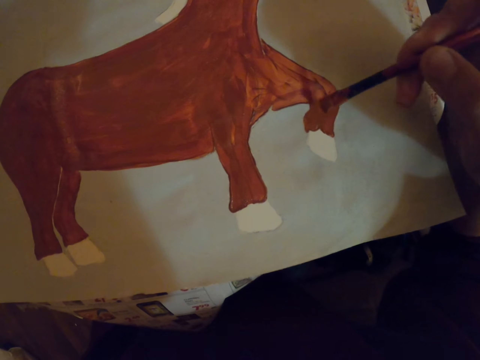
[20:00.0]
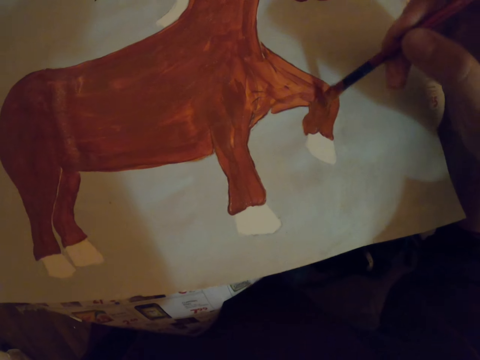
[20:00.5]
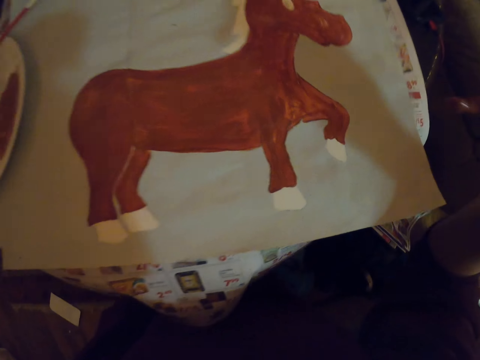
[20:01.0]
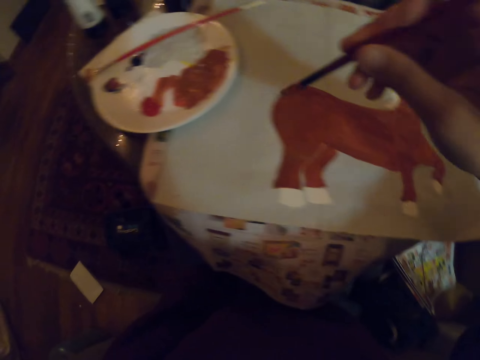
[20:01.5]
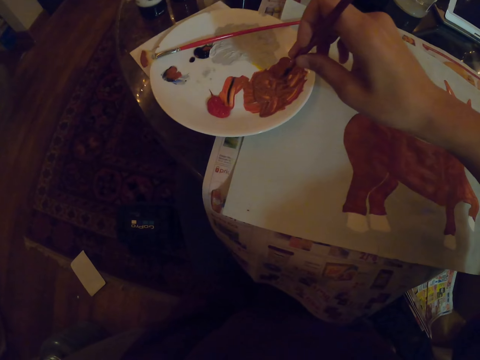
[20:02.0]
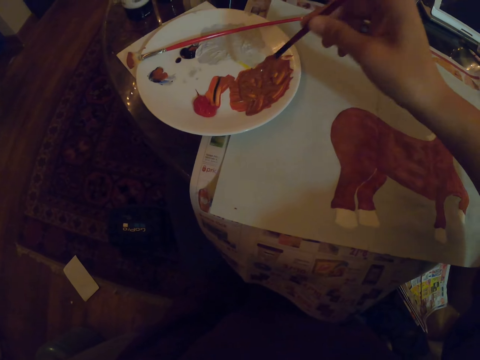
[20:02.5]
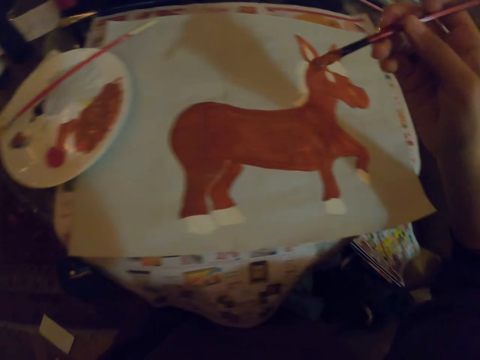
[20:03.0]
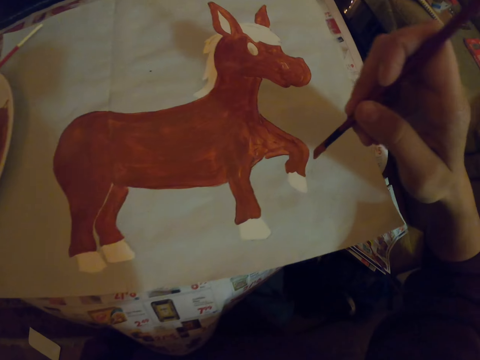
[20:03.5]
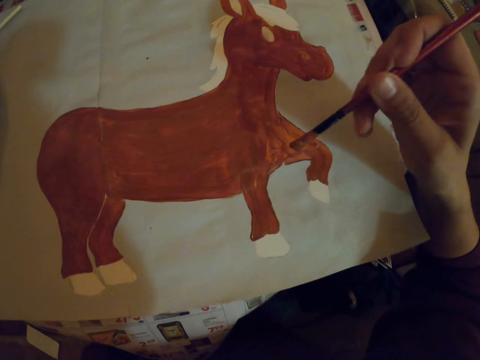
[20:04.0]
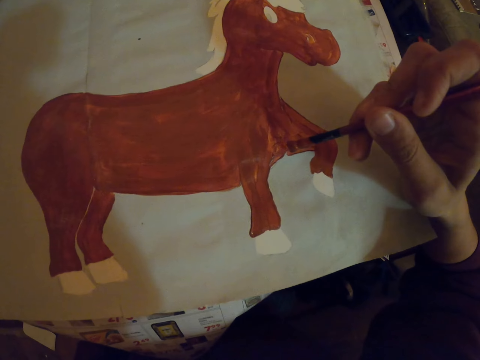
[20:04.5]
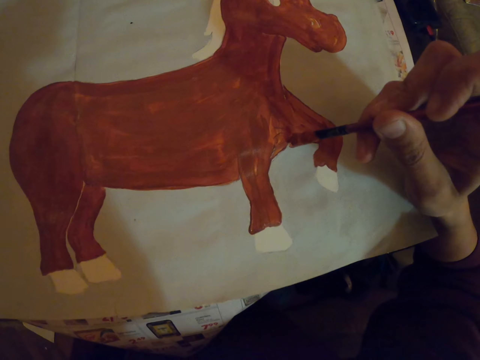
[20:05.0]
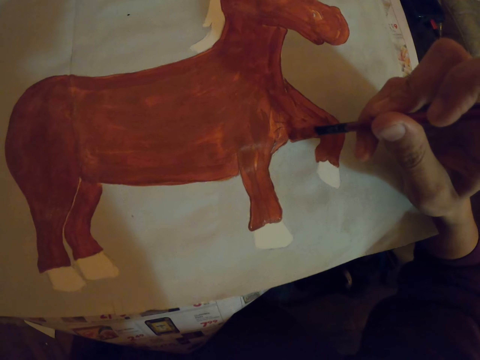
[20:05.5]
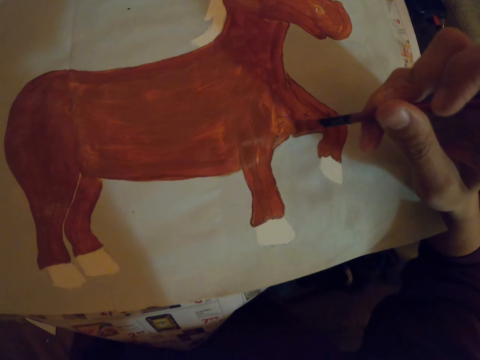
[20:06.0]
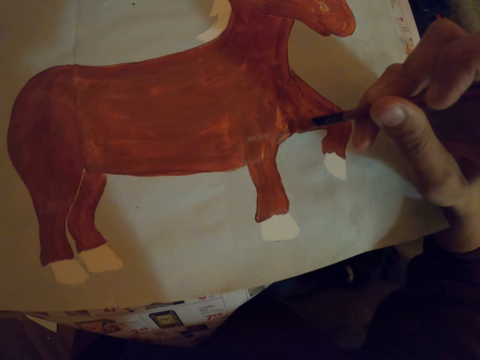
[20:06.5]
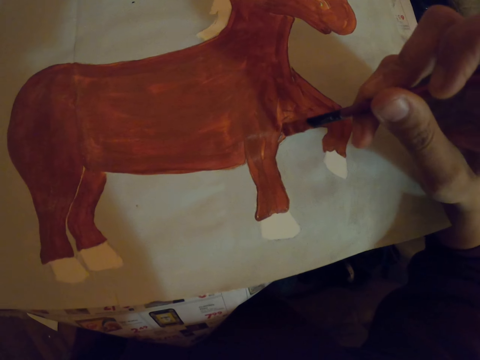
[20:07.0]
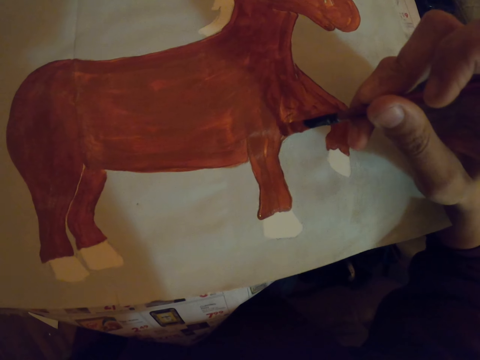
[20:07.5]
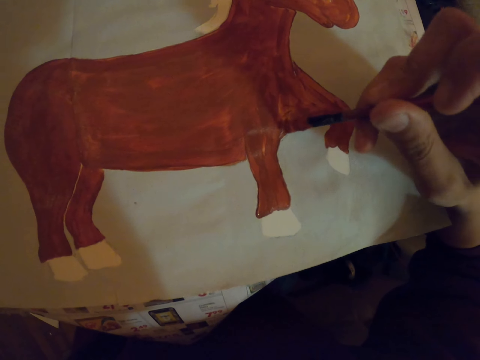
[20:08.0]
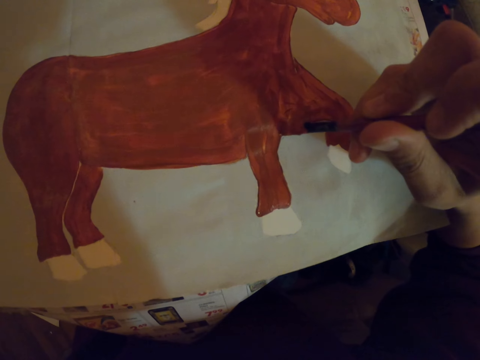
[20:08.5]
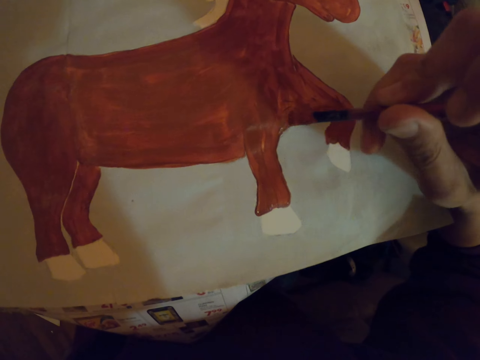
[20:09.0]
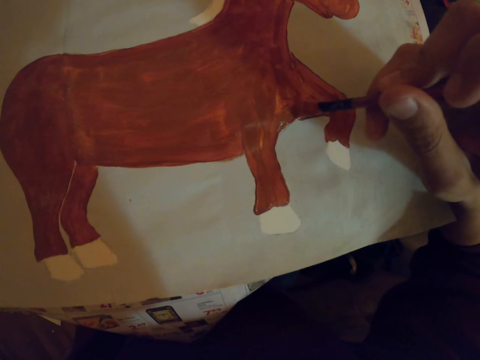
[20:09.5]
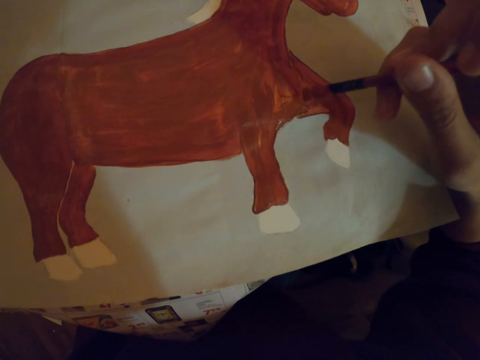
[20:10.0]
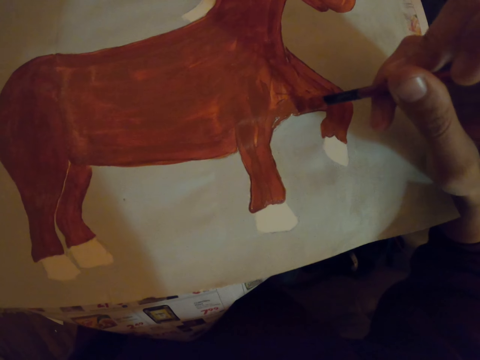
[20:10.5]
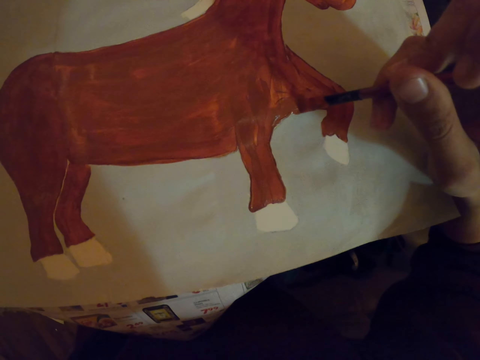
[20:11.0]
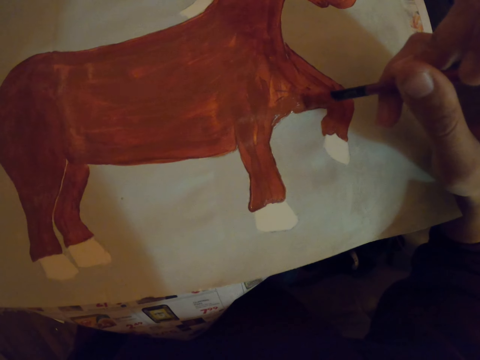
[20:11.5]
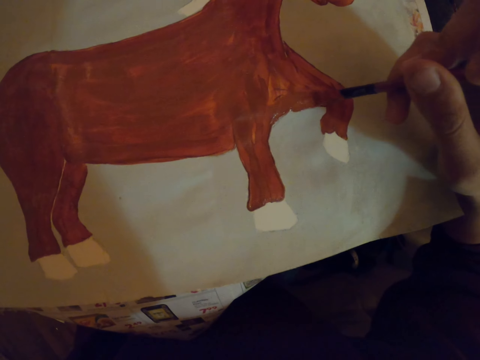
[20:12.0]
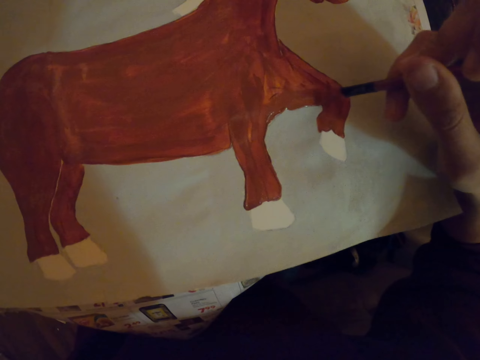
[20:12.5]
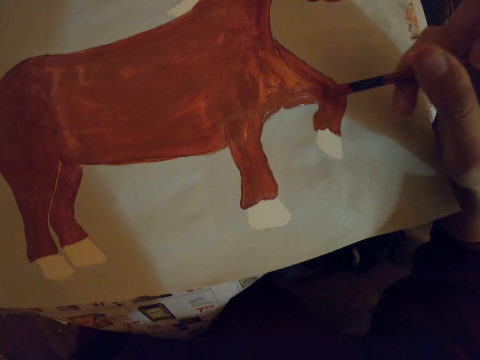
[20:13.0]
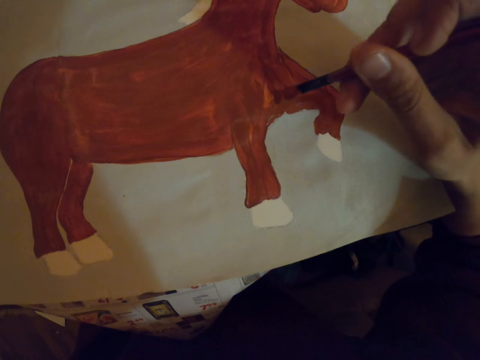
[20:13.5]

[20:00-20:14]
The camera wearer dips the paint brush in the paint. They repaint the sketch on a paper.

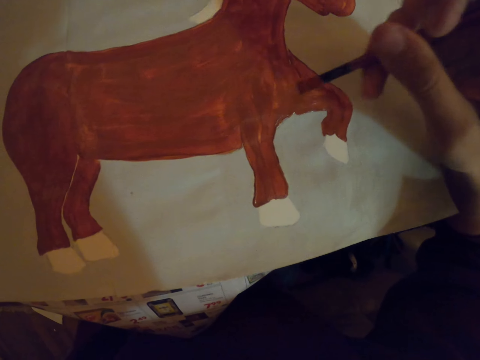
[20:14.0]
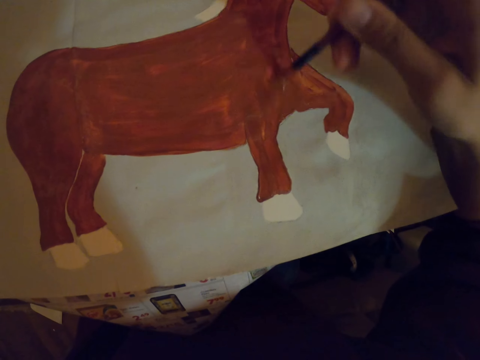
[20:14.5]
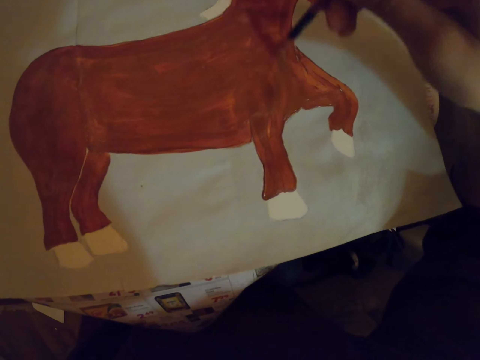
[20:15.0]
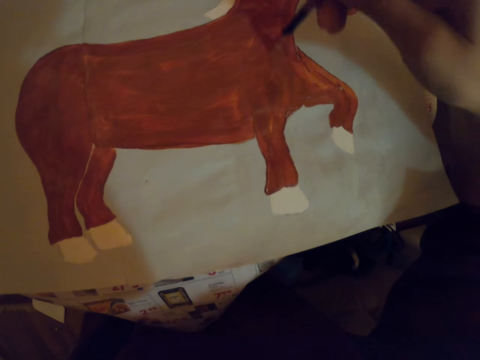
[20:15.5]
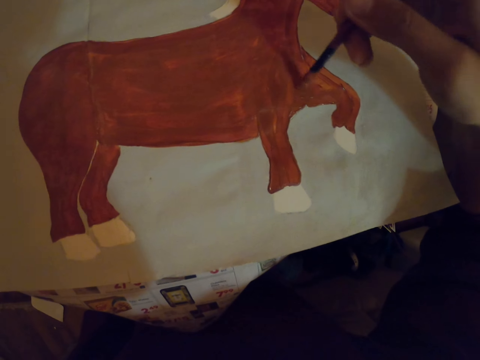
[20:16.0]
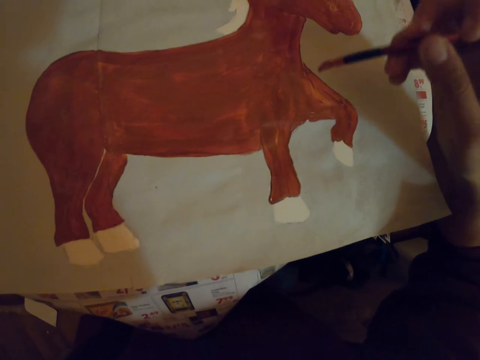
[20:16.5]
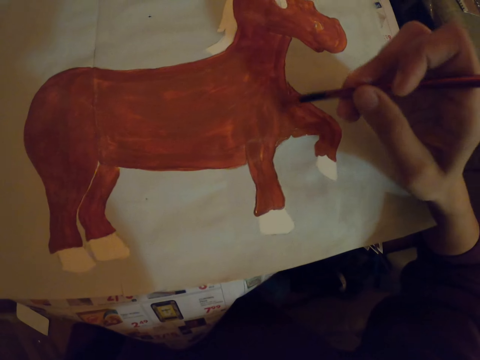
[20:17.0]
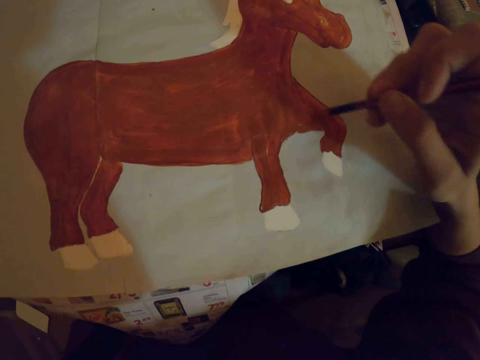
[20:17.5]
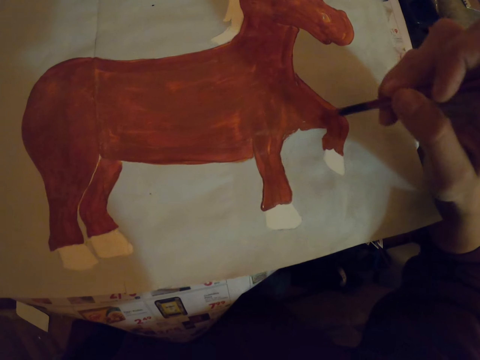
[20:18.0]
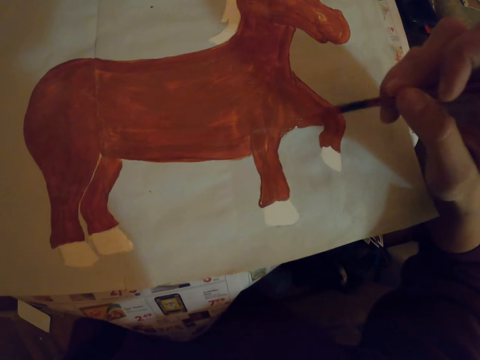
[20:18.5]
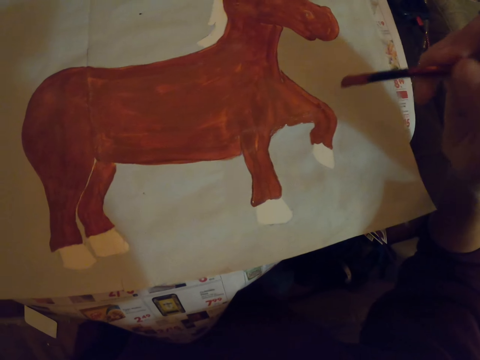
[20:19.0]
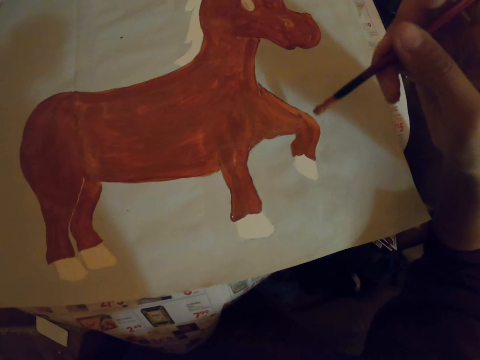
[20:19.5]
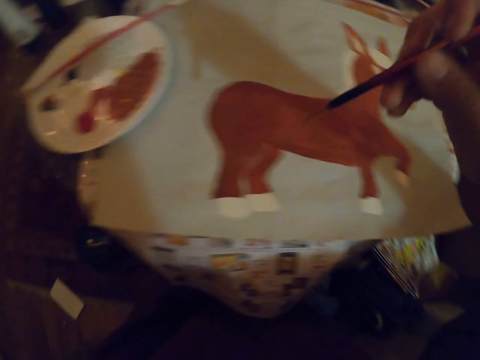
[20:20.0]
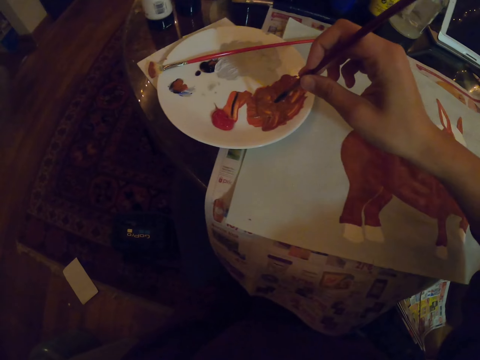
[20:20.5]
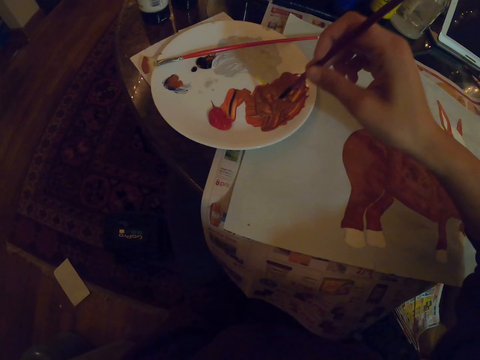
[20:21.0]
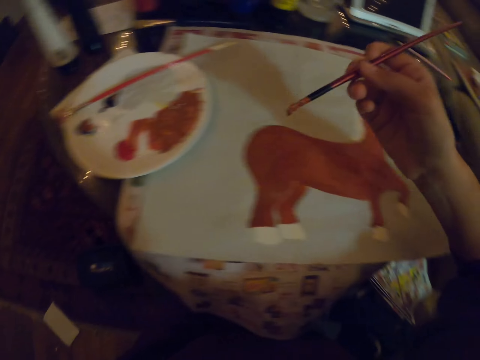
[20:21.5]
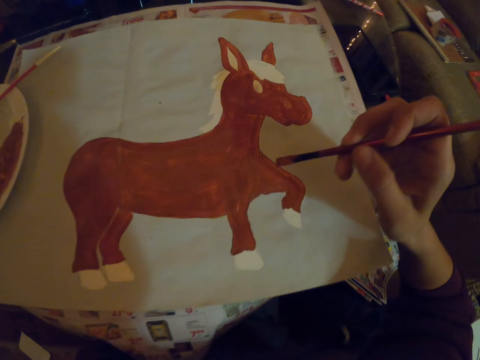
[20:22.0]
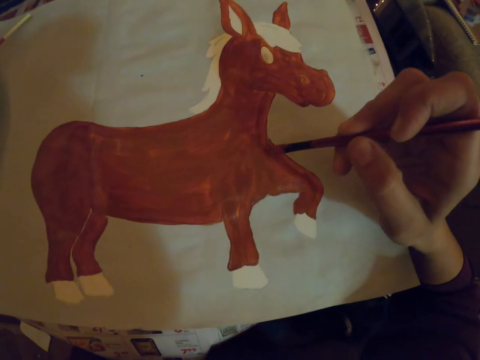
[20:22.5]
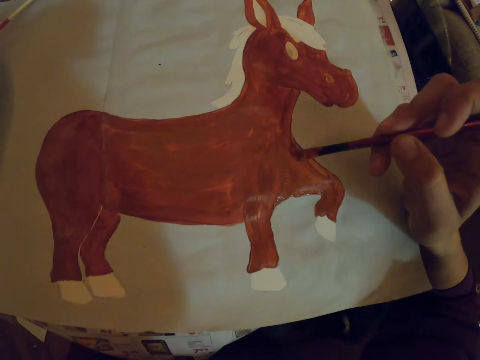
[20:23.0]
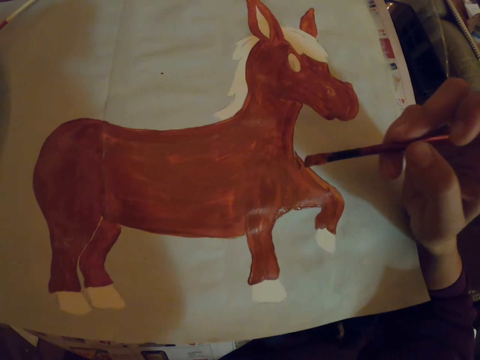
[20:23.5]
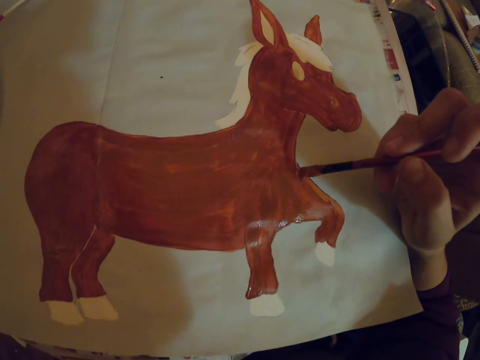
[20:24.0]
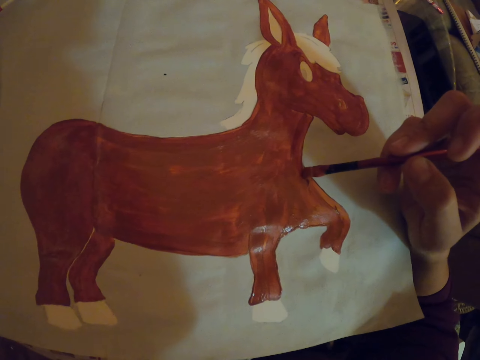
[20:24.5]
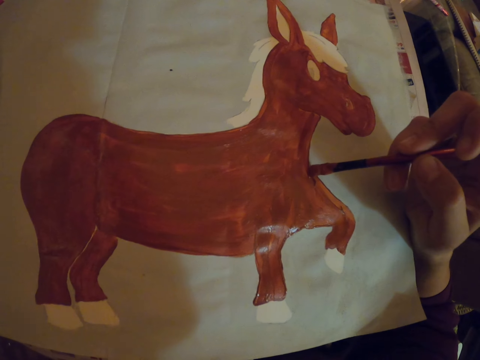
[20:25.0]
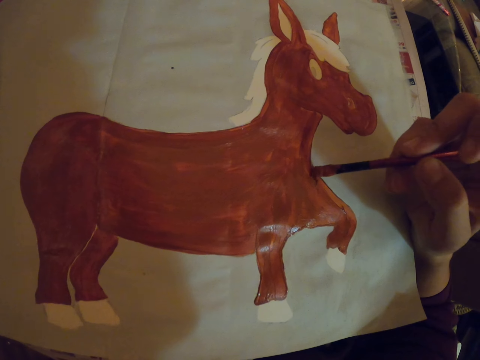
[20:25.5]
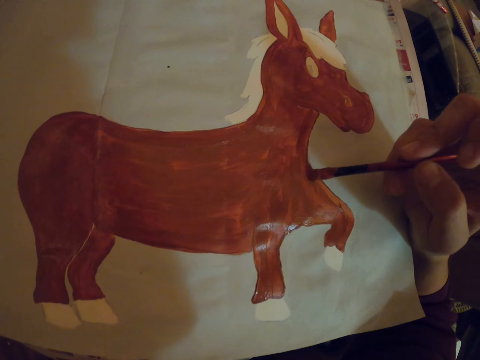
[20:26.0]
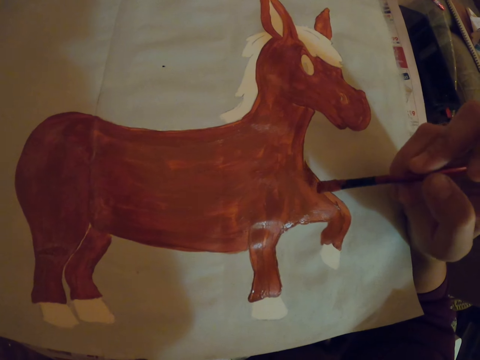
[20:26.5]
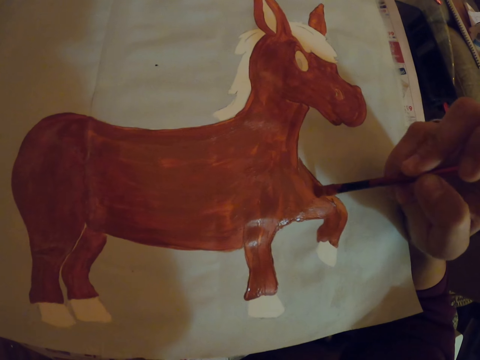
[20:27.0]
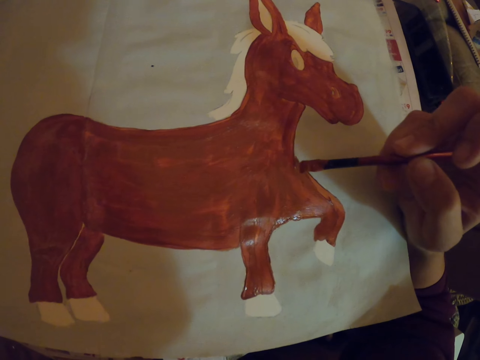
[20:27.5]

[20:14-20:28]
The camera wearer dips the paint brush in the paint. They repaint the sketch on a paper.
